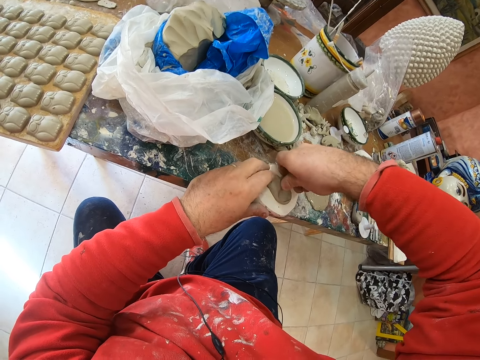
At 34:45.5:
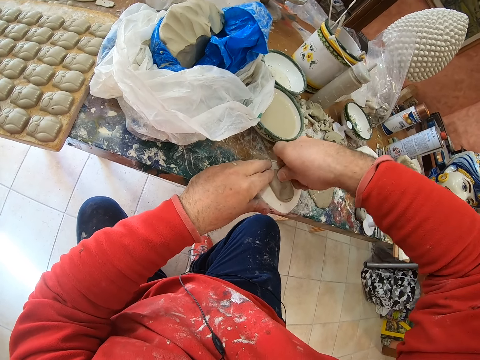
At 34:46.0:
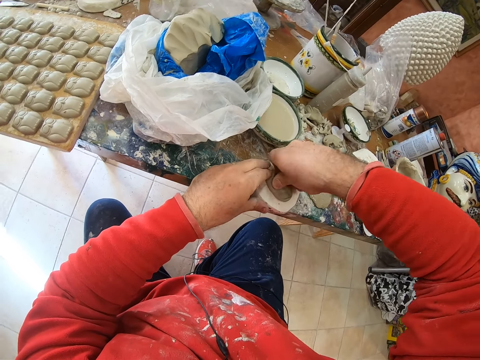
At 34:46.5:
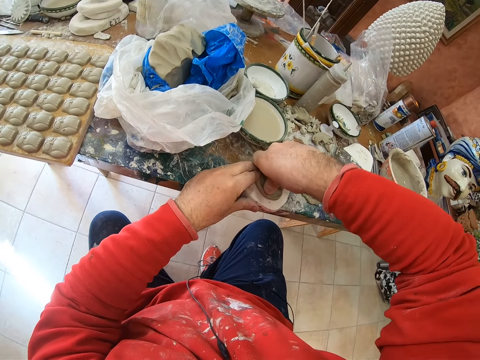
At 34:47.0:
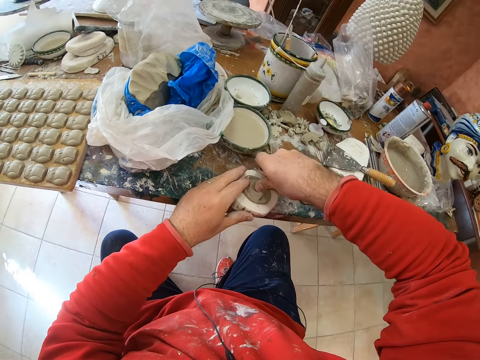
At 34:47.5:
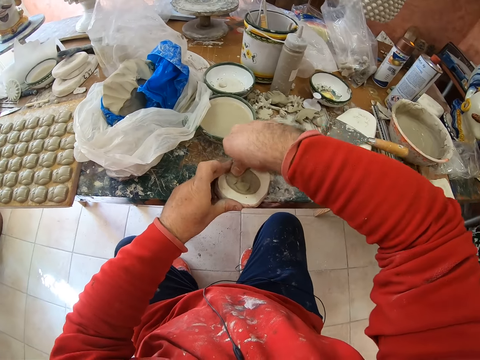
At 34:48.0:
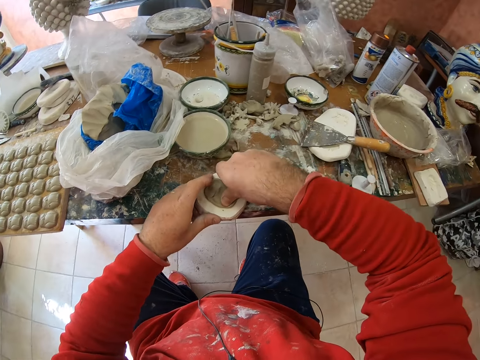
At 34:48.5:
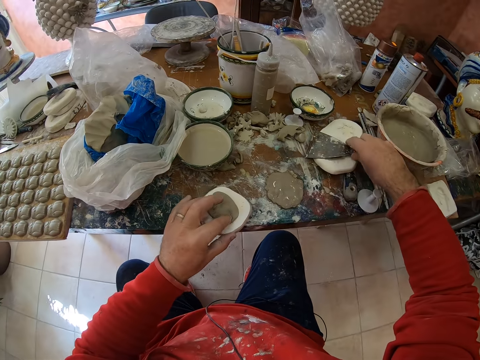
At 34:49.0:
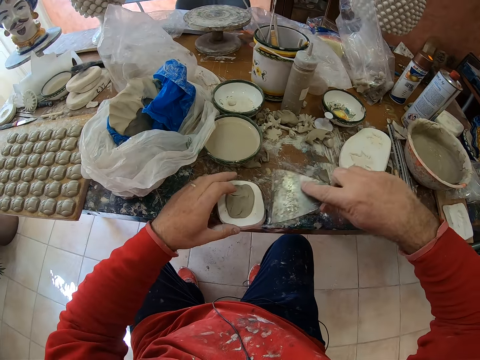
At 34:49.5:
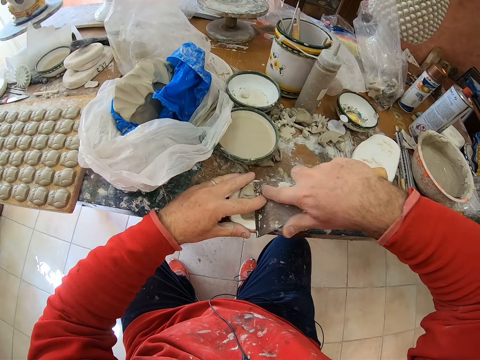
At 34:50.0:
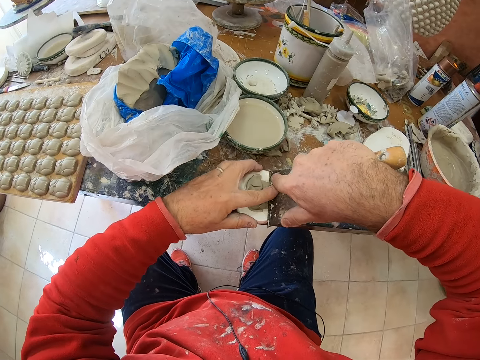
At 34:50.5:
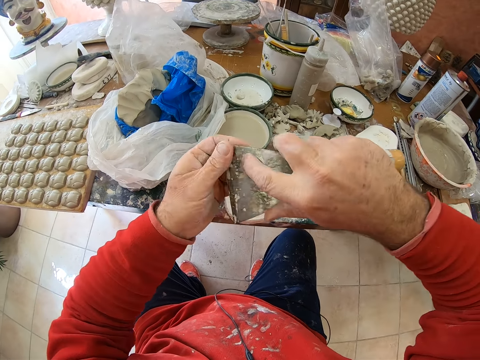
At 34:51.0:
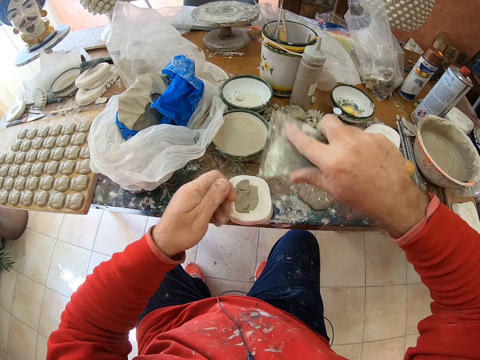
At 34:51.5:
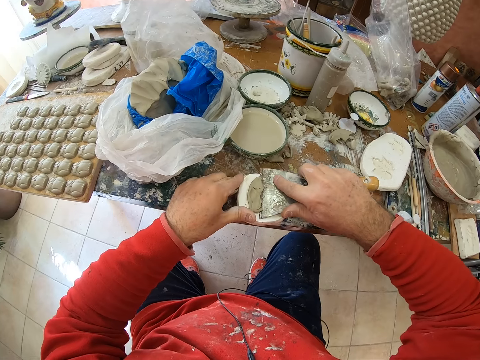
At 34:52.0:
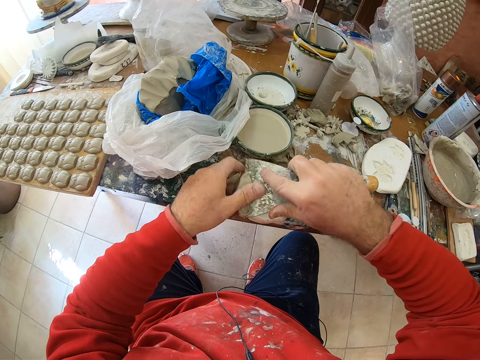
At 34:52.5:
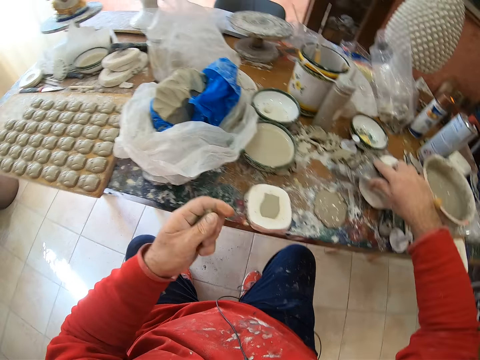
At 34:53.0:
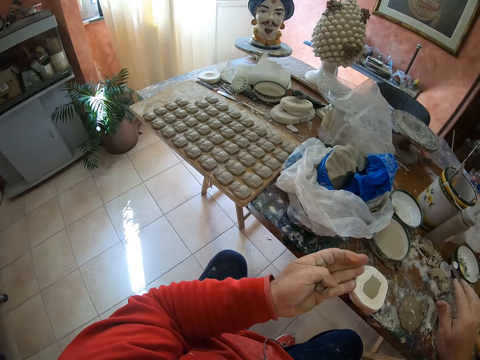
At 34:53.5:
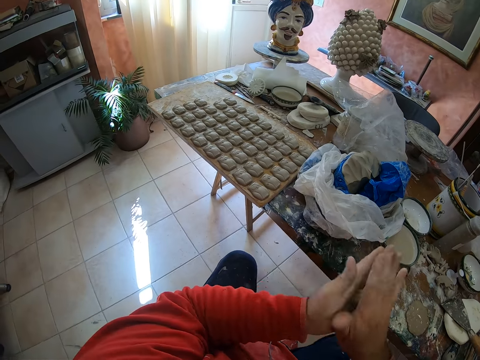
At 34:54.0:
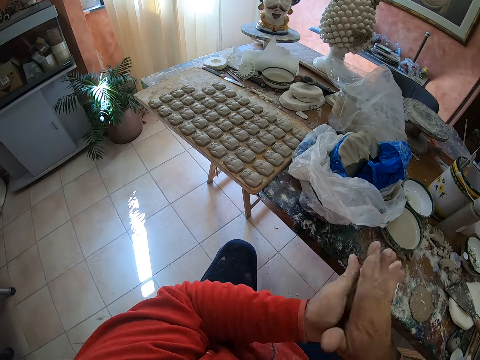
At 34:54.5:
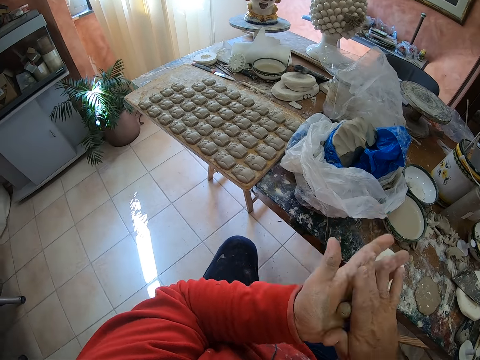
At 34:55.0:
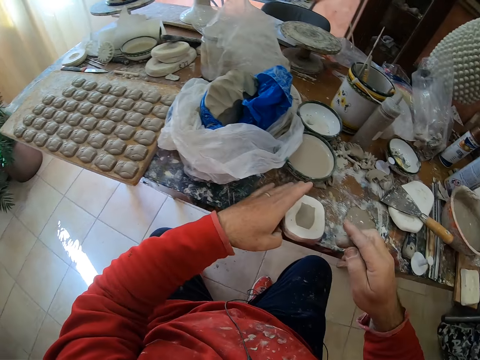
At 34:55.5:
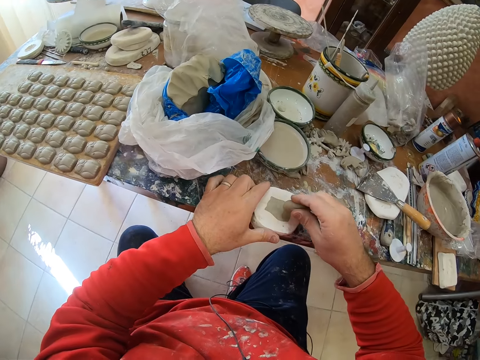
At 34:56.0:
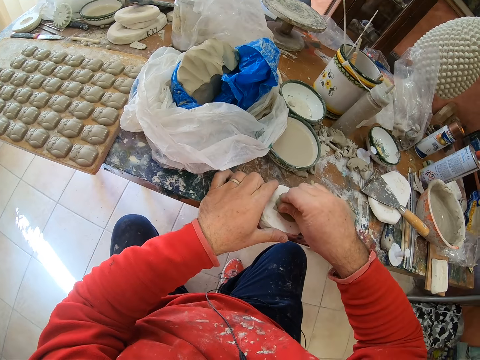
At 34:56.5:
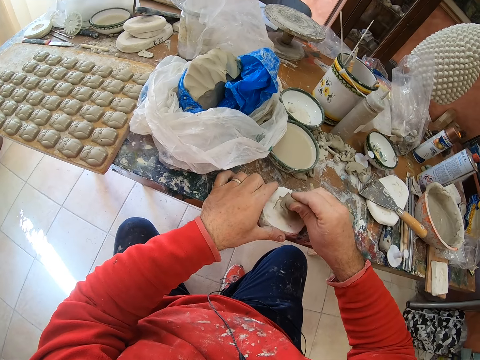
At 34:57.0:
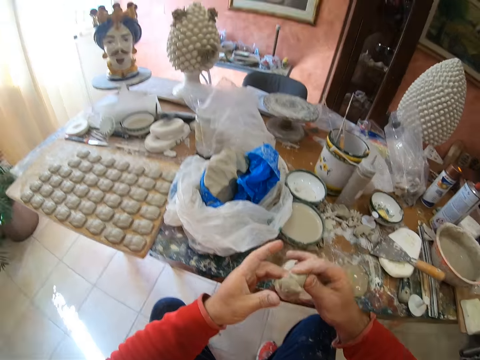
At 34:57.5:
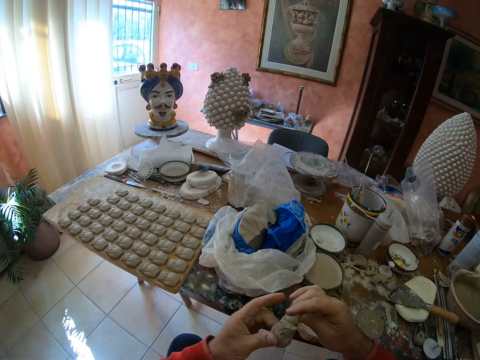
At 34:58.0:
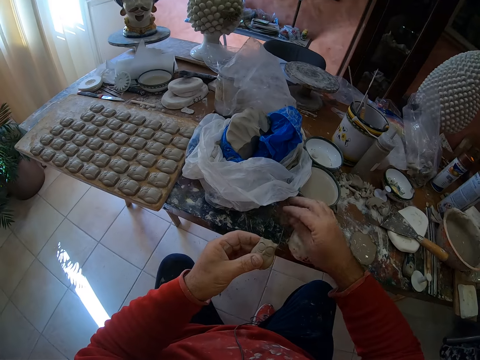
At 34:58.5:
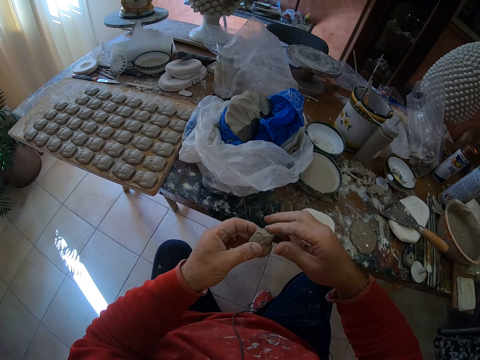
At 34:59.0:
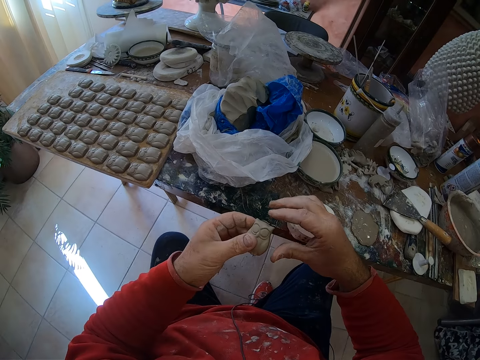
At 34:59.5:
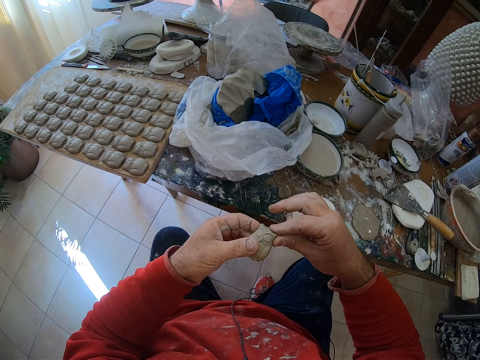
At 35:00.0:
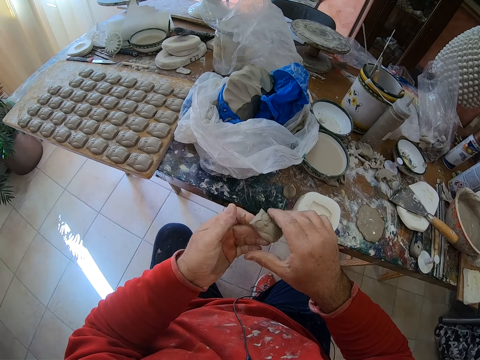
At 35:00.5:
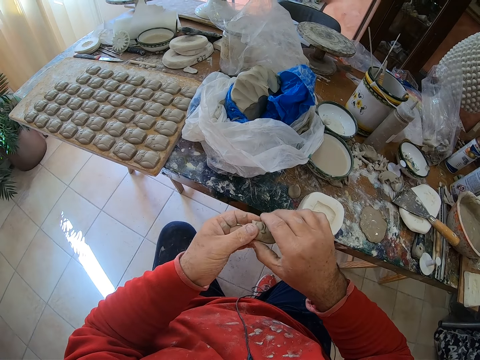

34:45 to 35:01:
The camera wearer picks up the scraper. He cuts the excess mud on the molding tool with the scraper. He scrapes off the excess clay on the mold shaper. He drops the scraper back on the table. He rolls the clay mold in his hands. He scoops the mold from the tool shaper with the mud. He presses the clay mold on the mold shaper and pulls an owl shaped mold from the mold shaper. He drops the mud on the table. He shapes the mold in his hands and smoothens the owl molding's edges.

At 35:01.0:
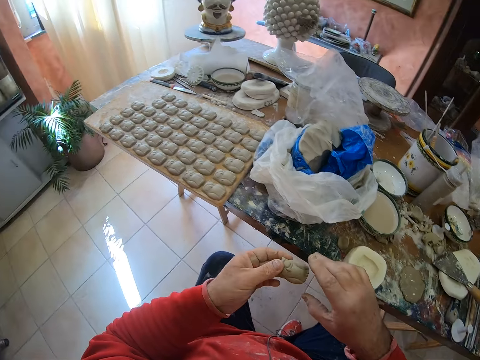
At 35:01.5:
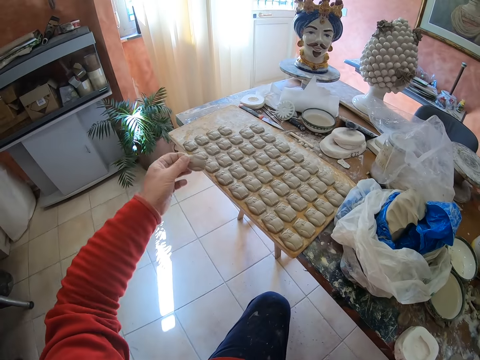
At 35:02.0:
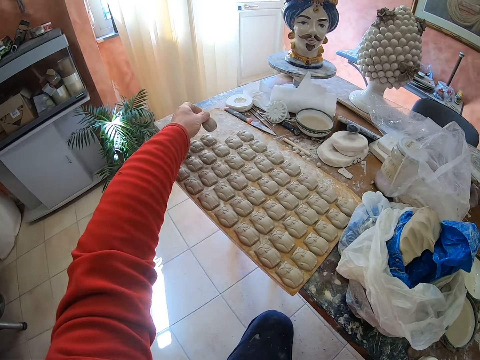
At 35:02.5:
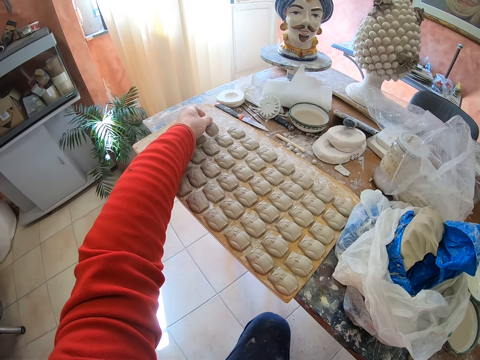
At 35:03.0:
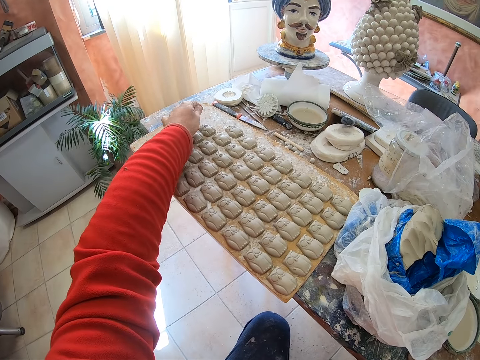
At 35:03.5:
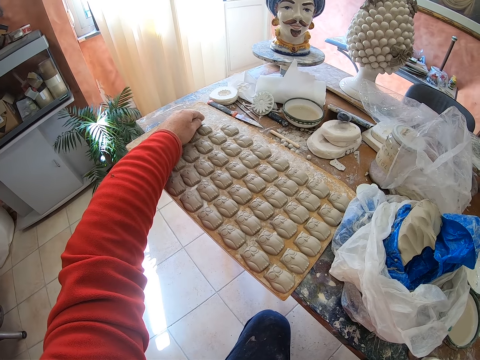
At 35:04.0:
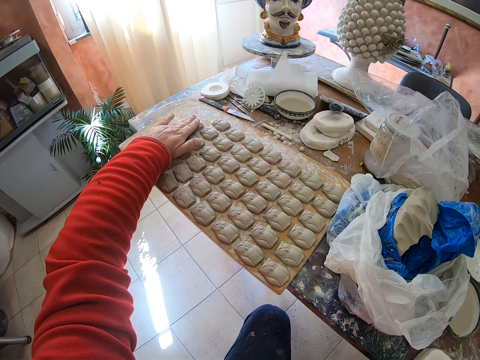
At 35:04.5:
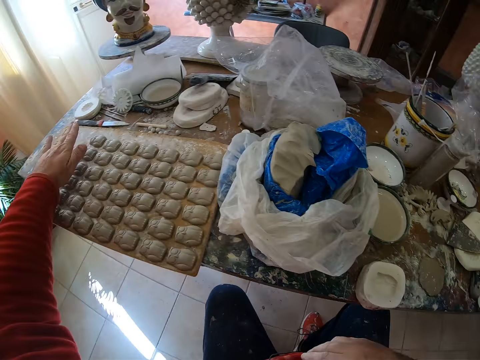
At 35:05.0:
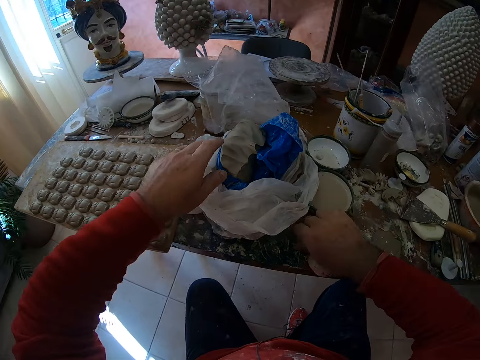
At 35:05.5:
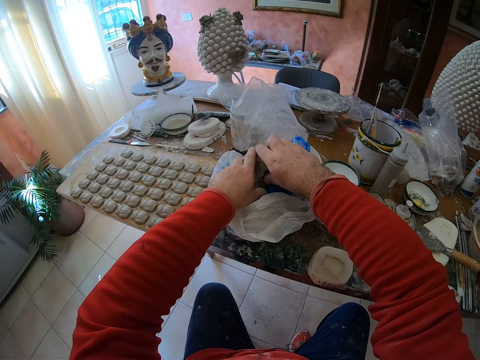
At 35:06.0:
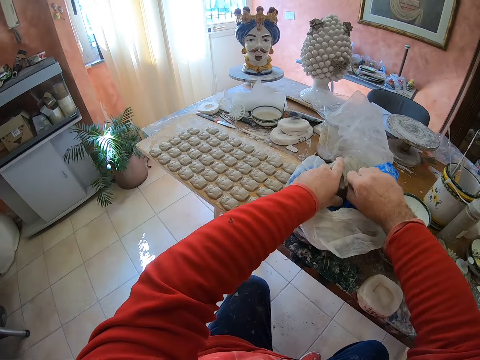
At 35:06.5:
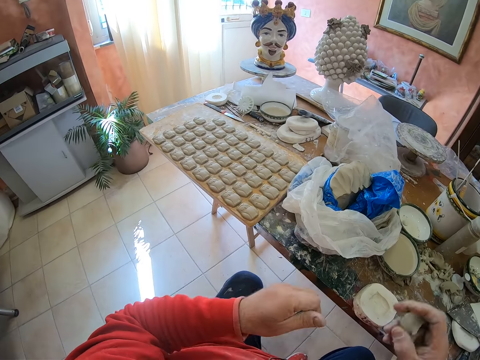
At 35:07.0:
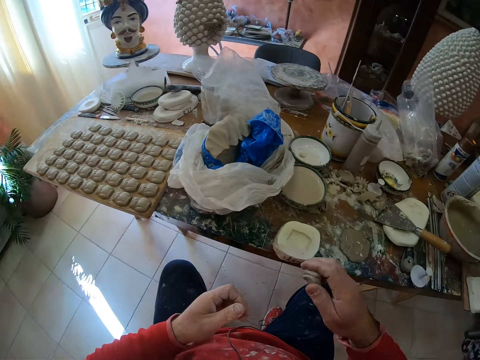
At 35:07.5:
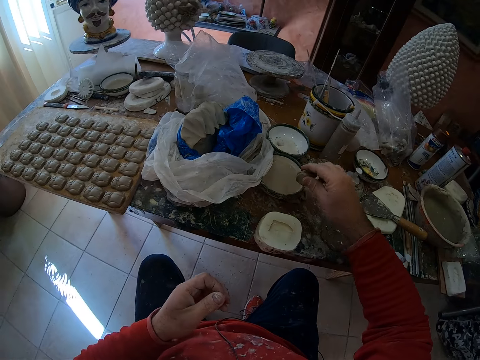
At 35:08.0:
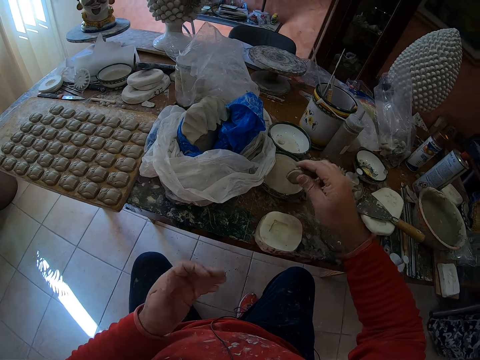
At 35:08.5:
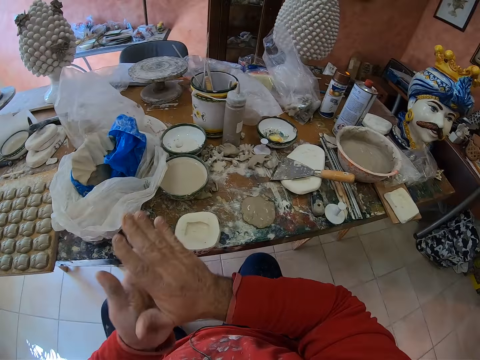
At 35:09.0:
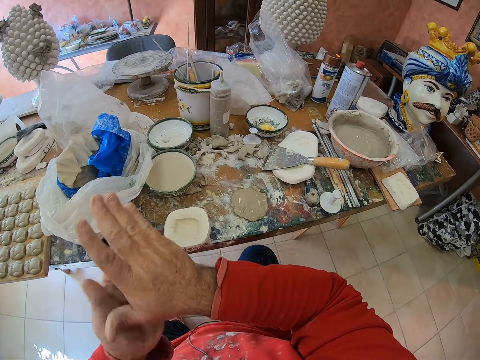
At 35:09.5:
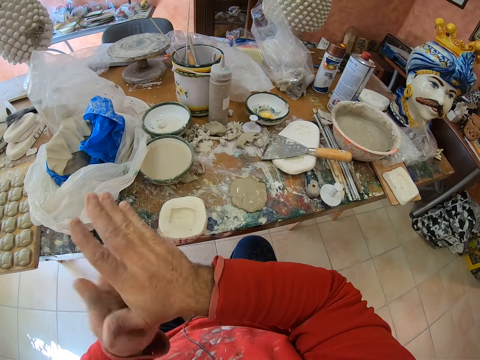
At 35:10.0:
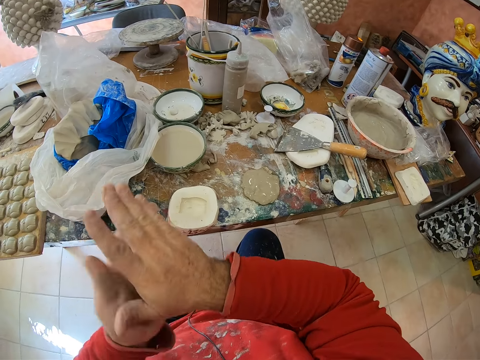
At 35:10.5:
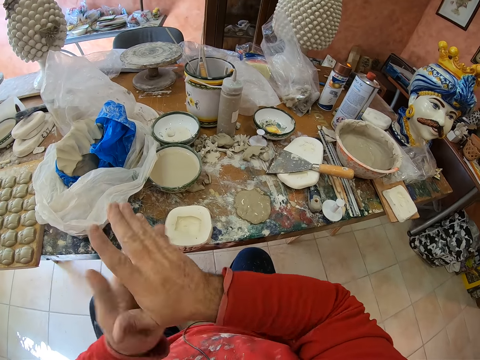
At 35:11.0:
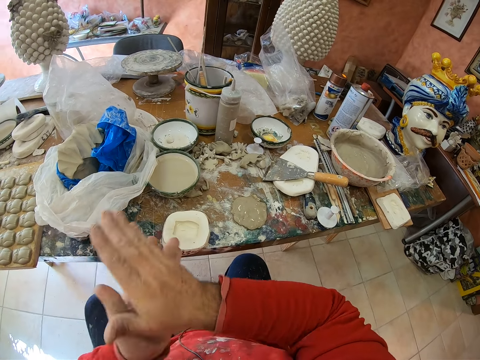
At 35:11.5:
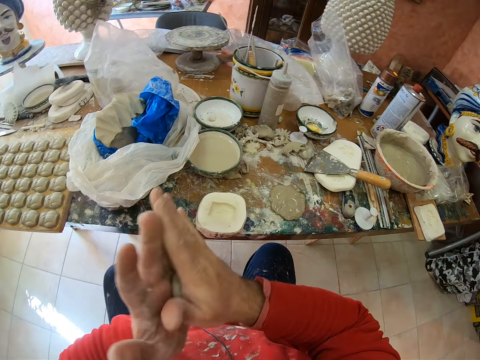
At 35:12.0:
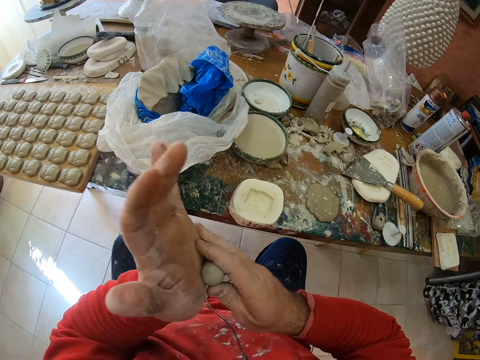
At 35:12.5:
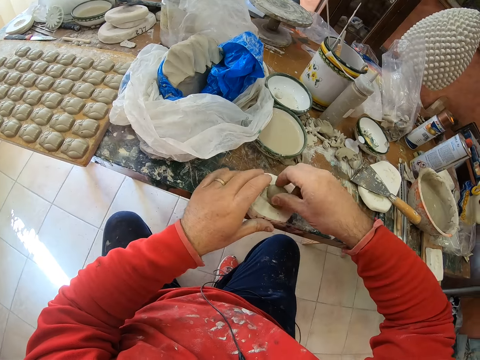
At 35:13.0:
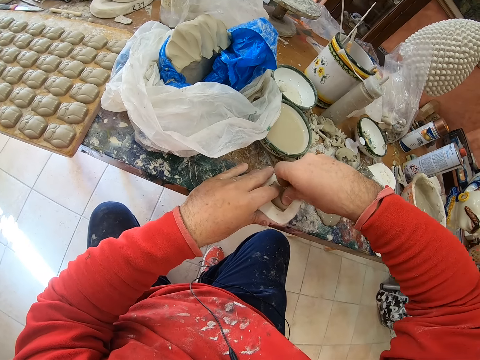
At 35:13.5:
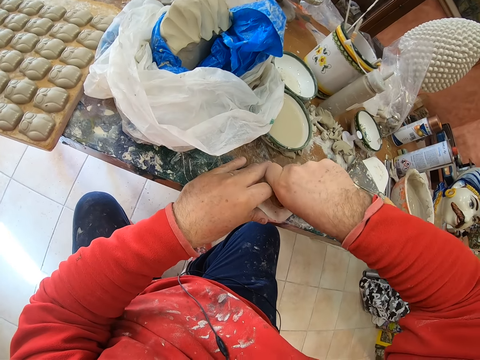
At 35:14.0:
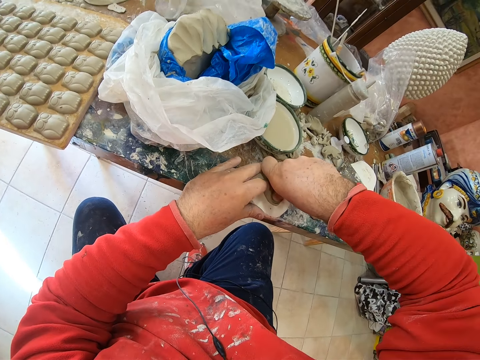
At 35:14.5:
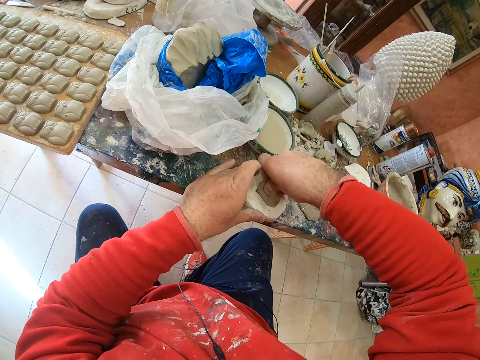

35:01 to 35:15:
The camera wearer puts the owl clay molding on the board on the table. He positions the mold on the board. He picks the mud on the table. He cuts the mud on the paper on the table. He takes a pinch of clay mold from a paper bag. He dips the clay molding into water. He applies some water on the mud. He rolls the clay molding in his hands. He fixes the mud in the molding tool shaper. He presses the clay mold on a mold shaper.
